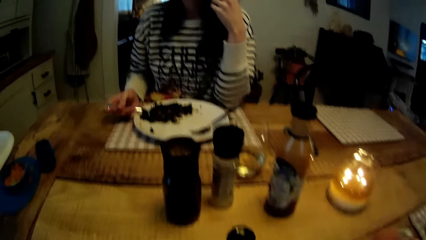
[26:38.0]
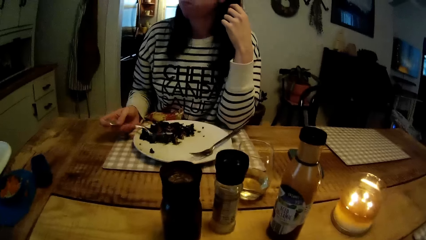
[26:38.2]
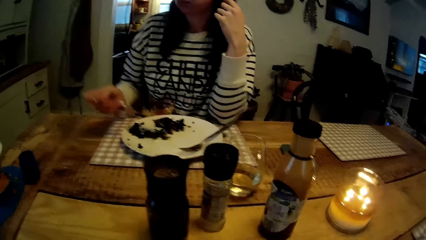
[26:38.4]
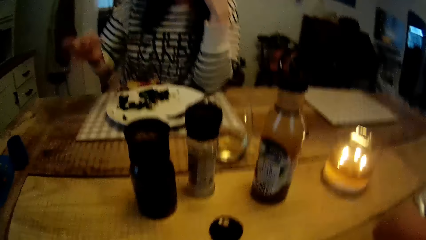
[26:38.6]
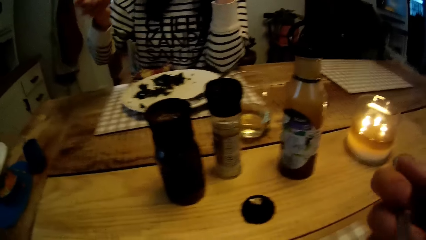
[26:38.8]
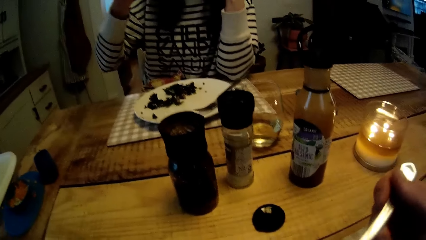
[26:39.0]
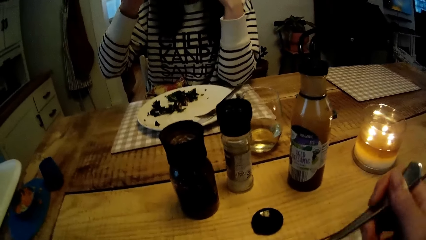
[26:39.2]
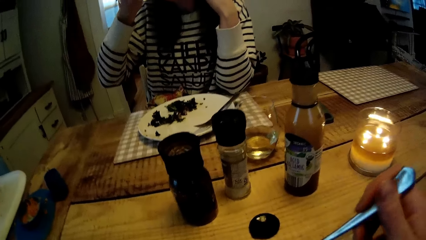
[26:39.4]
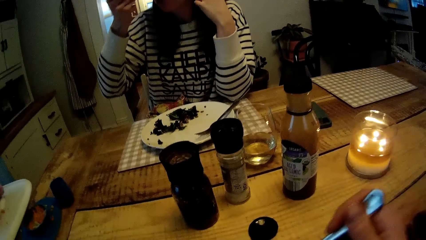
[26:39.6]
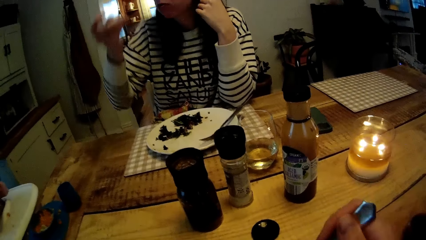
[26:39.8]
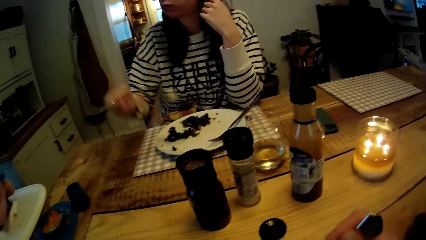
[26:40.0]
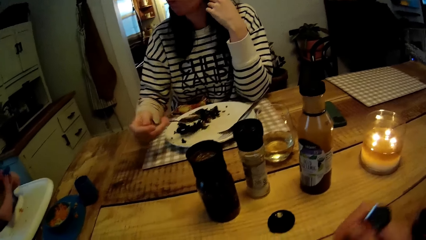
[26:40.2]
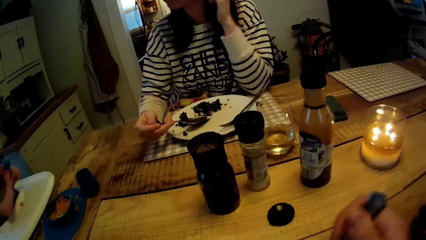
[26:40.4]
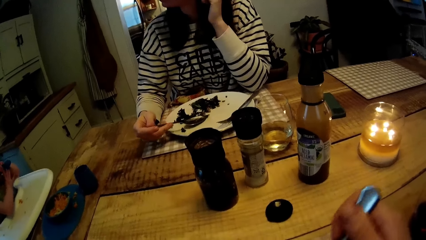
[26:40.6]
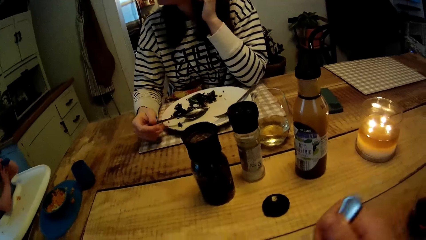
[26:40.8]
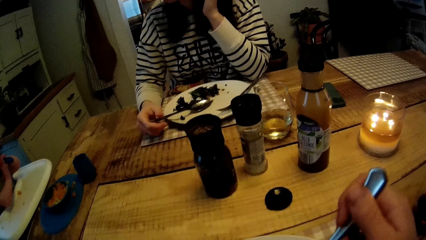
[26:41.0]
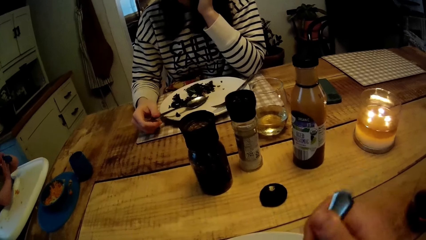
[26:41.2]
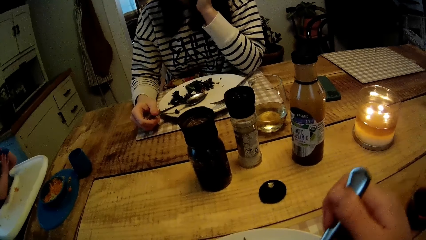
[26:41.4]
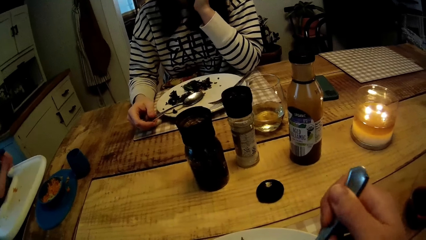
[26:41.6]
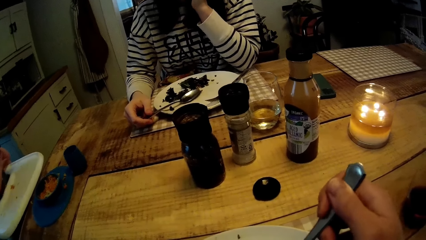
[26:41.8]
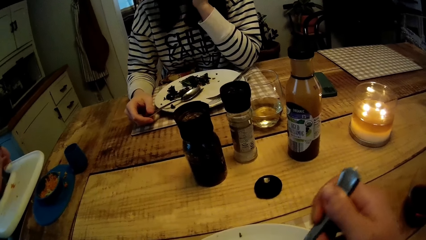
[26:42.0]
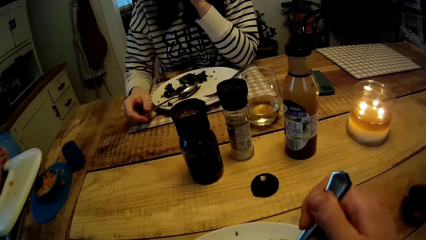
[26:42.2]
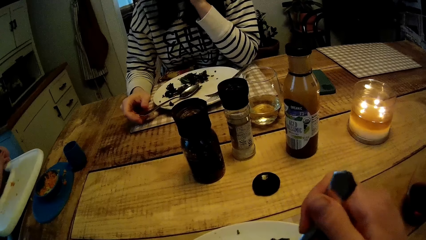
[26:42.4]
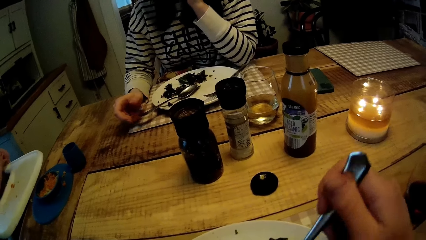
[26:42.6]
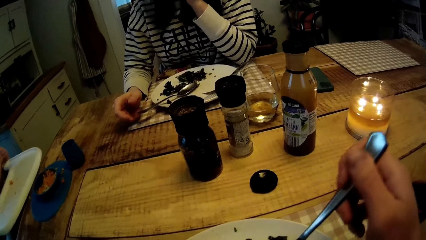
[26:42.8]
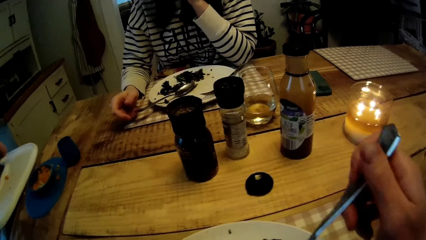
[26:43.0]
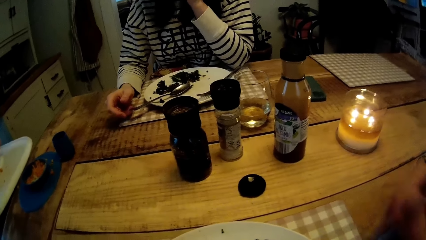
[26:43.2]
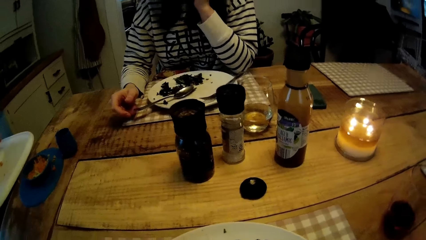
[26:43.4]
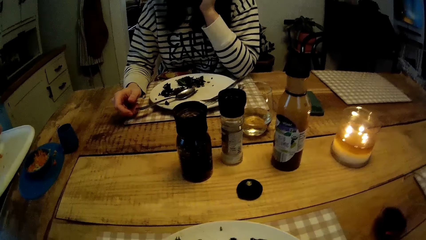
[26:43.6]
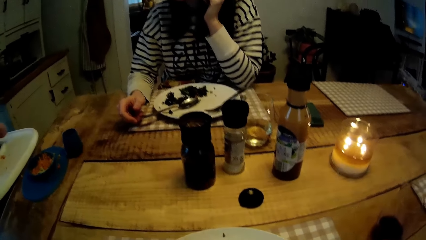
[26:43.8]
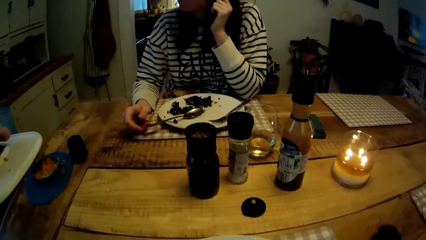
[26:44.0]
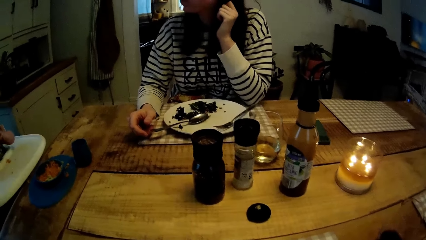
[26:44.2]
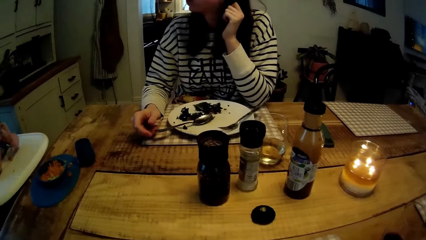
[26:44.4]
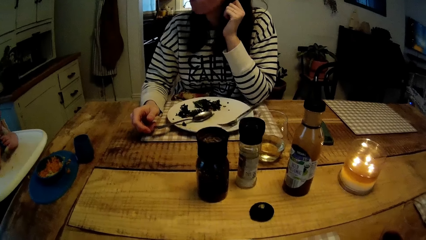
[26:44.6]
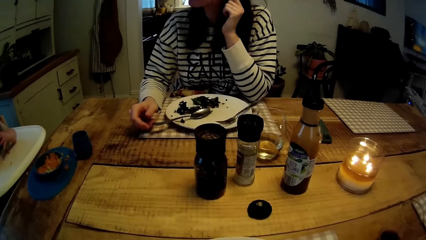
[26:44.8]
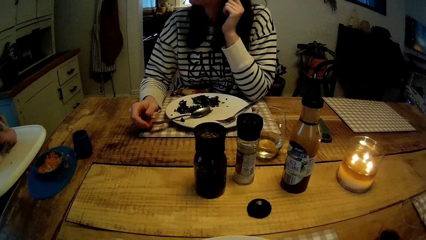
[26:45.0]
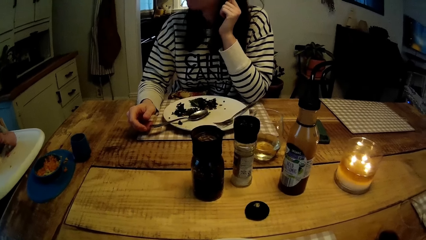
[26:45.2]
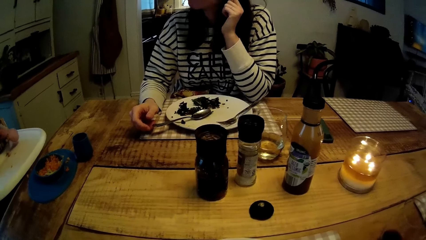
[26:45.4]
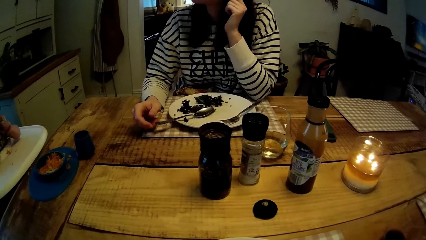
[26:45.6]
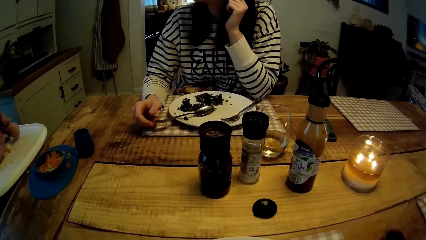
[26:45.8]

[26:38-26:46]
The woman picks food with a spoon in her right hand. The camera wearer eats the food. He fetches food with the spoon. He turns the food with the fork in his right hand. The woman drops the spoon in her left hand on the plate. The camera wearer stares at the dining table.

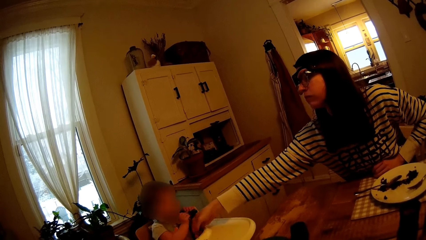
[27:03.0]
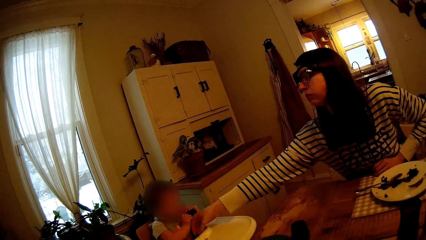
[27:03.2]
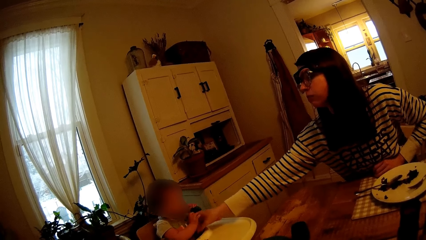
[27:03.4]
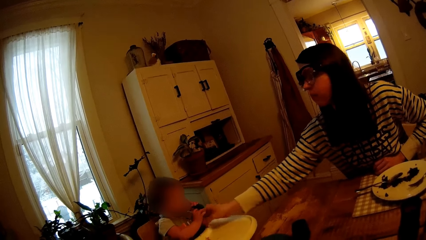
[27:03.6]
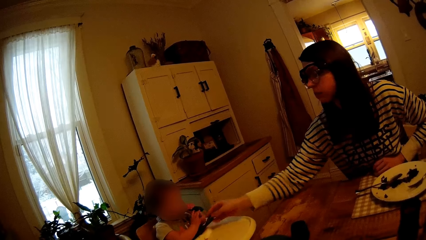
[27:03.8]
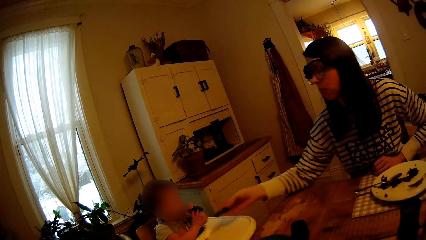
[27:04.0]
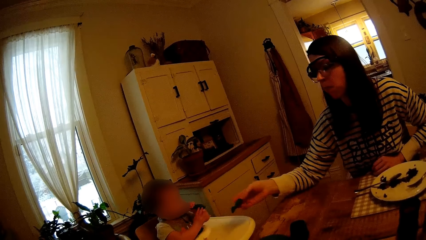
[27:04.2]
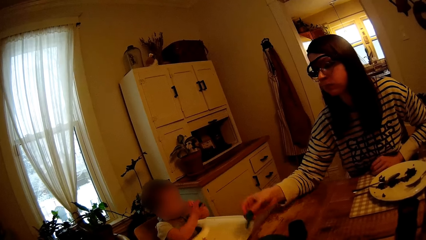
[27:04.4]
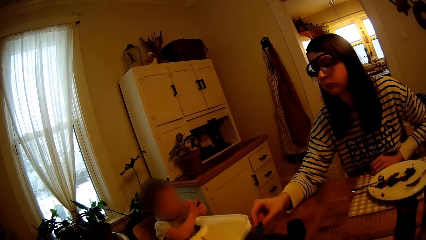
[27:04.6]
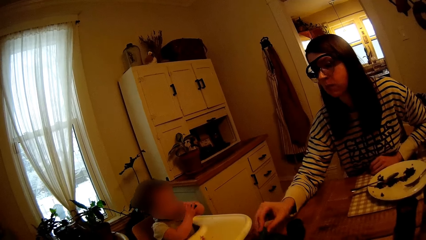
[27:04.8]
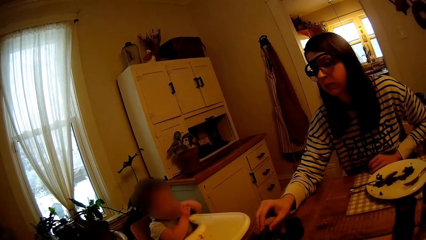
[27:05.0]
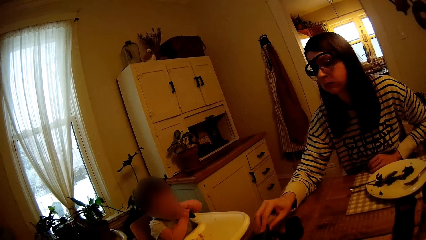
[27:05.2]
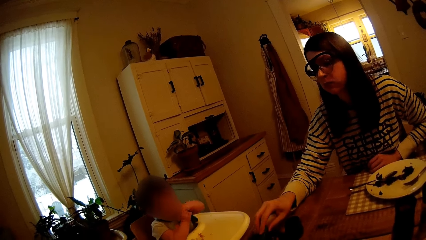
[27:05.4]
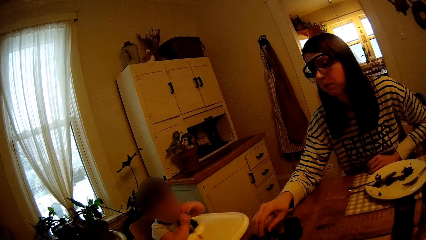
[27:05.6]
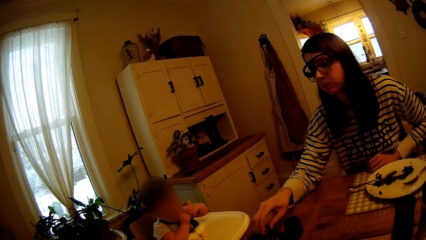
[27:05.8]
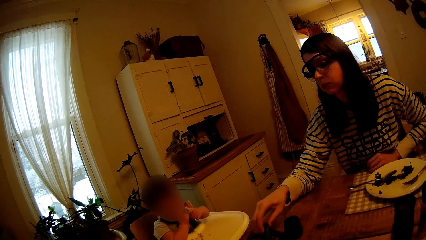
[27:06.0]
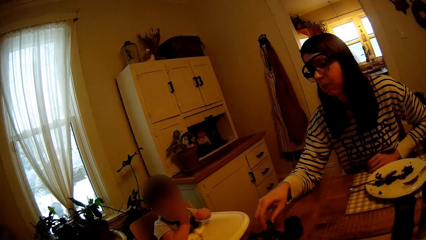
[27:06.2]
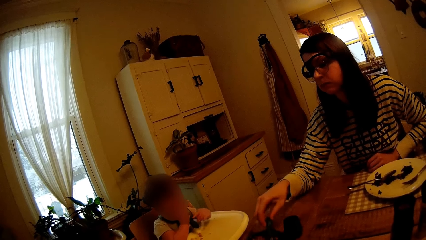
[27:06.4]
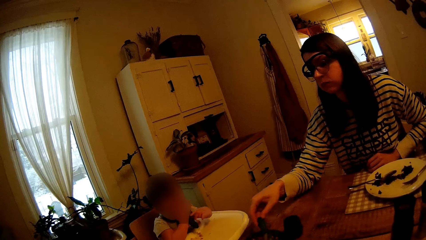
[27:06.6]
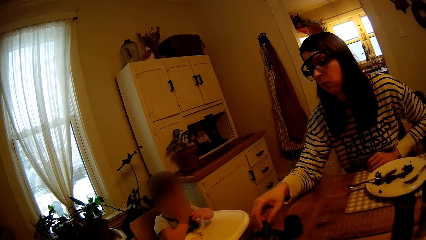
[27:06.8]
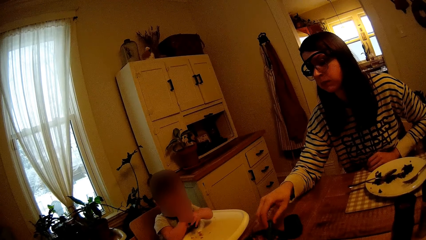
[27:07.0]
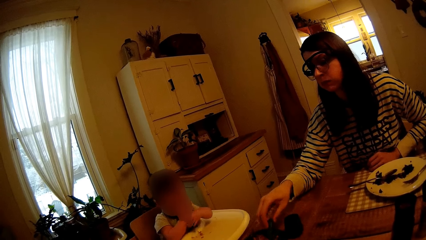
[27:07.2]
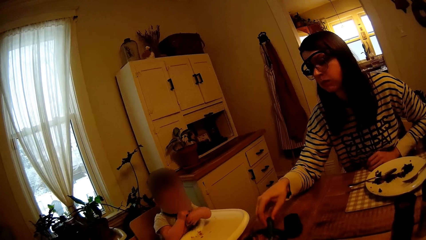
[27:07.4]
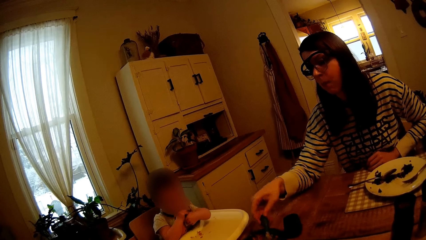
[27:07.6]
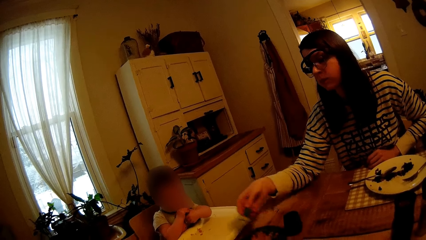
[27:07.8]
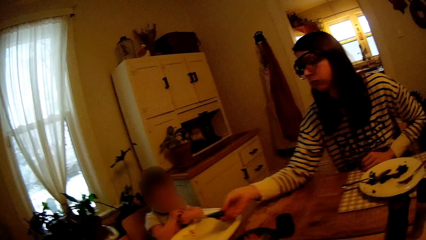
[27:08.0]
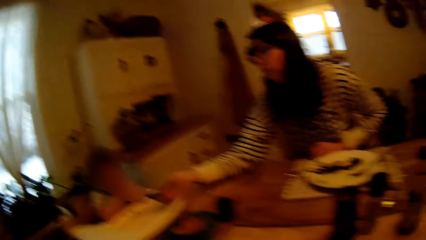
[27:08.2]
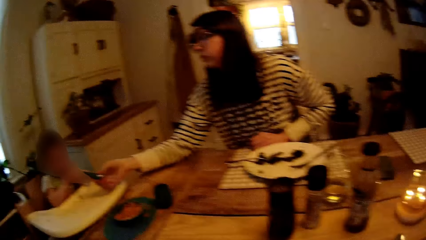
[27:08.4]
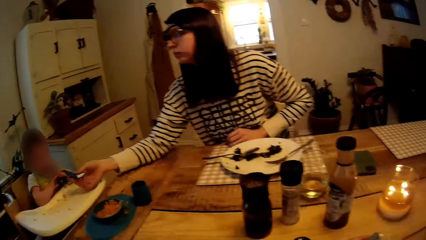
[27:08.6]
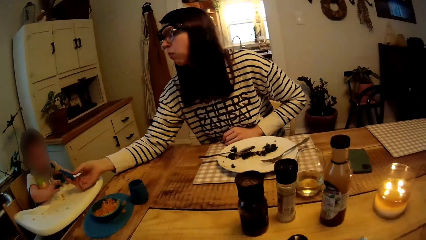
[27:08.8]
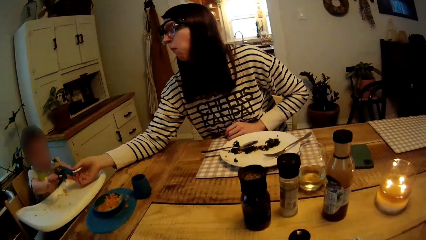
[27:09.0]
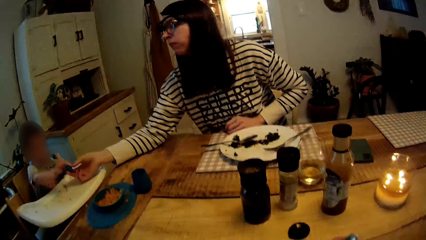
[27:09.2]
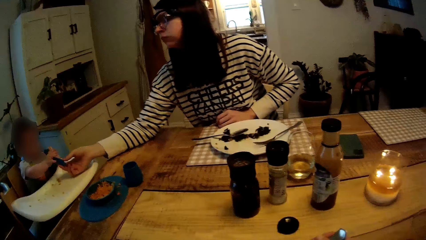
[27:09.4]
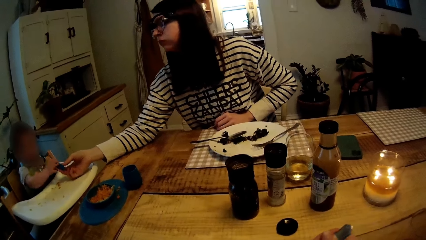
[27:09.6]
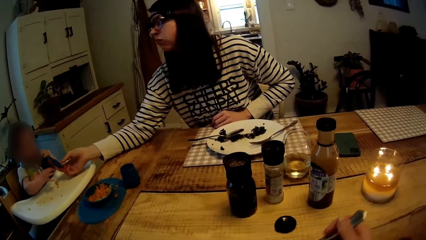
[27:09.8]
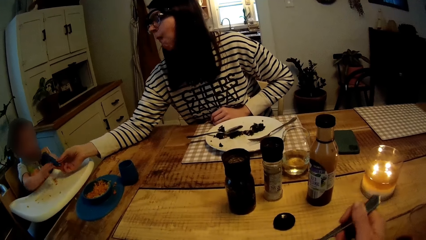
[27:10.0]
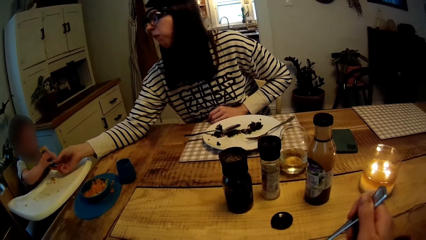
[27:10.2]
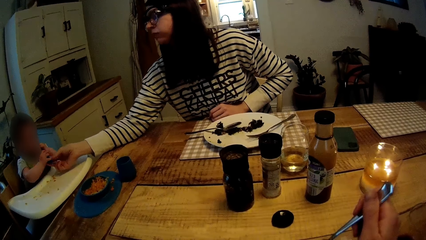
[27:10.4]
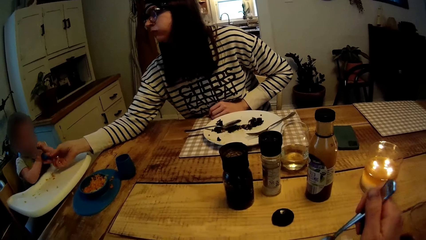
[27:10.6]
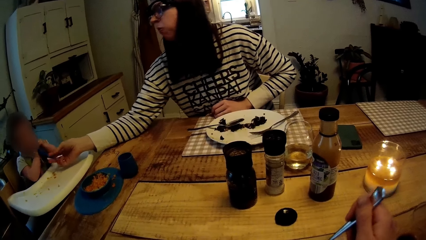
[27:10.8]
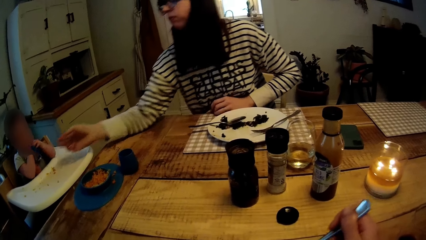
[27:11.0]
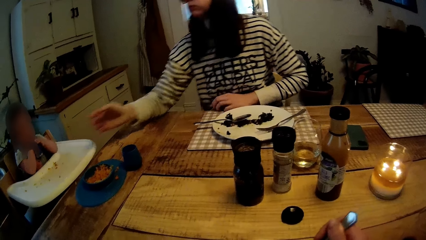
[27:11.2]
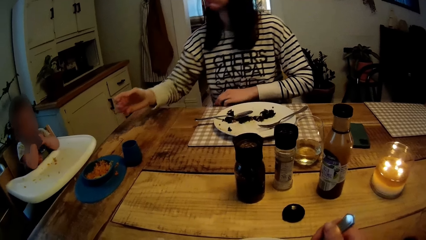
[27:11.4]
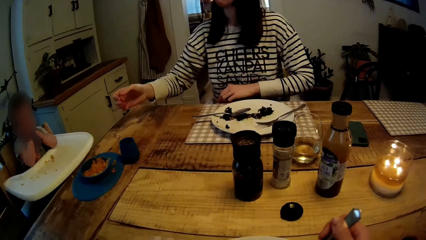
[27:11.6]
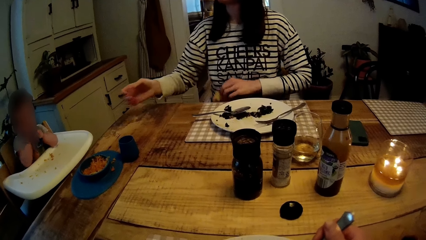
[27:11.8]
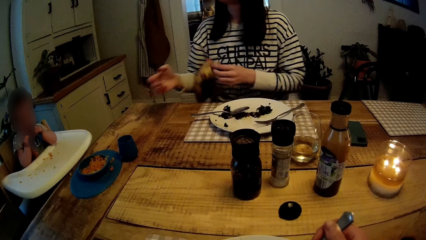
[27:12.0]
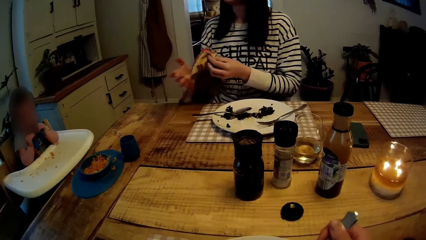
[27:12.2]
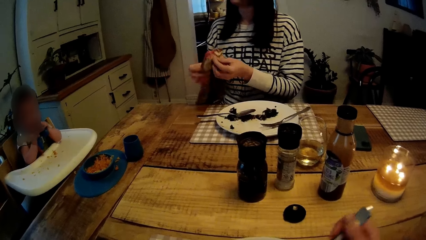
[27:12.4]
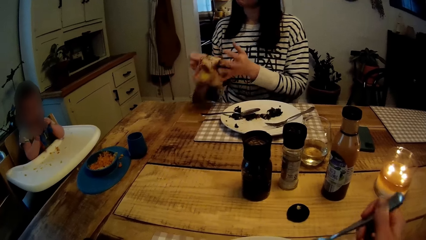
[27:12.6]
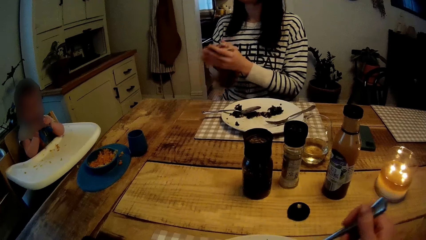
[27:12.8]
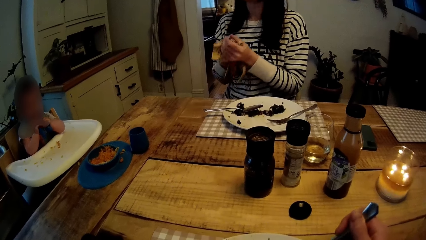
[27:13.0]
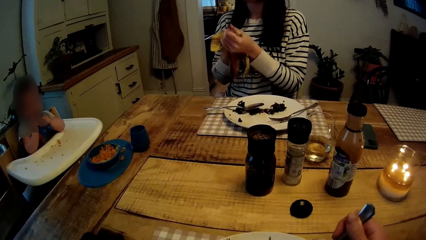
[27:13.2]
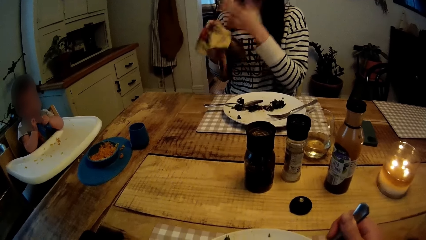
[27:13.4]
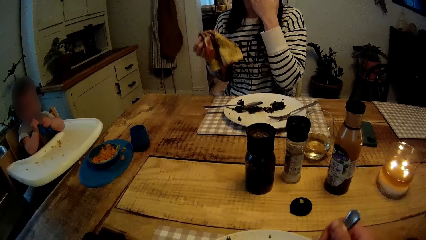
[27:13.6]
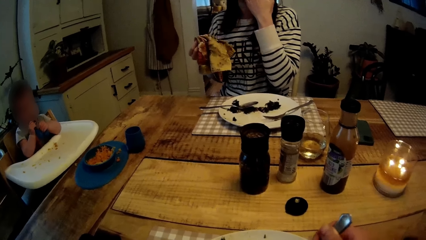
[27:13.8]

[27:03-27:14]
The woman picks the spoon from the baby's chair with her right hand. She puts the spoon in the bowl of food with her right hand. The camera wearer stares at the dining table. The baby collects the spoon with his right hand from the woman. The camera wearer picks food from the plate with the spoon with his right hand. The woman cleans both hands with the towel.
